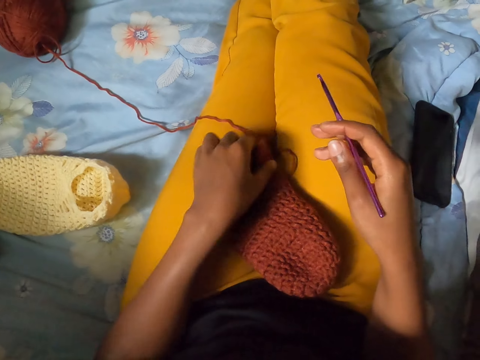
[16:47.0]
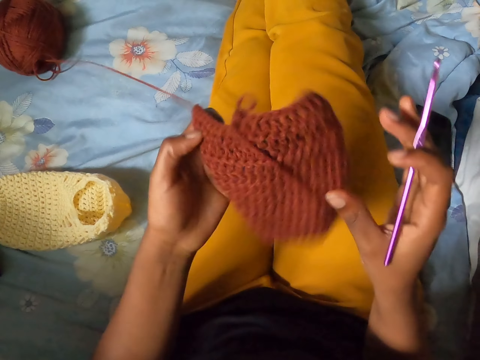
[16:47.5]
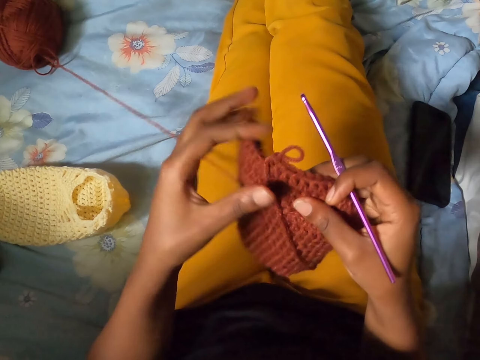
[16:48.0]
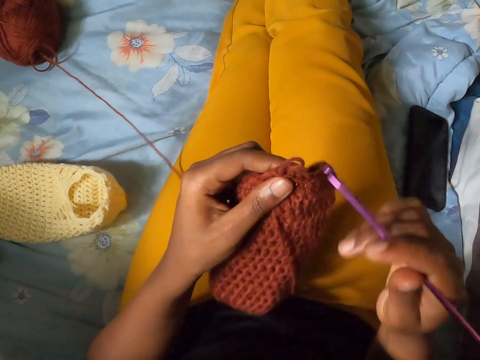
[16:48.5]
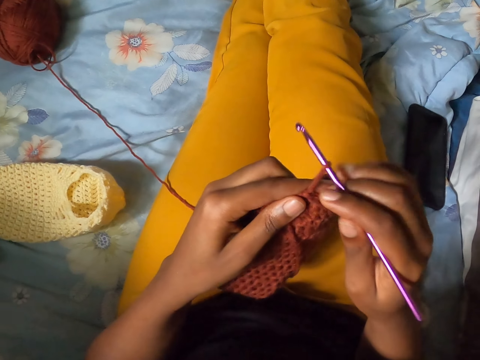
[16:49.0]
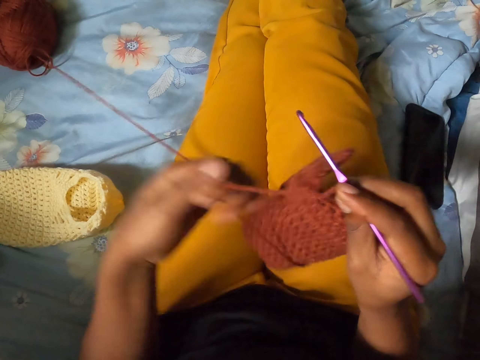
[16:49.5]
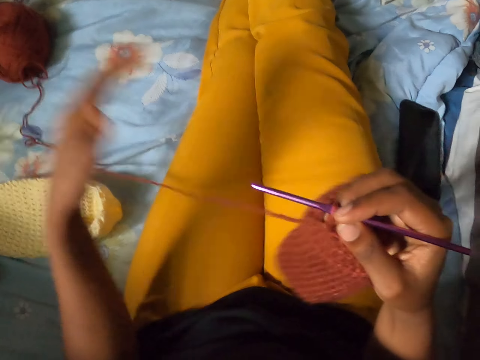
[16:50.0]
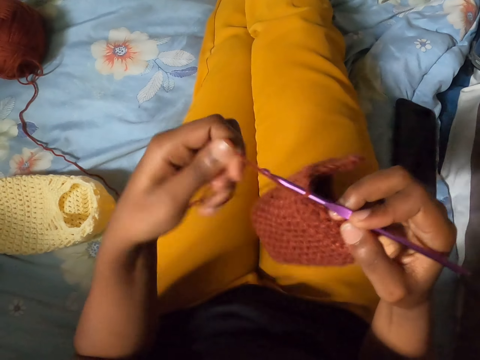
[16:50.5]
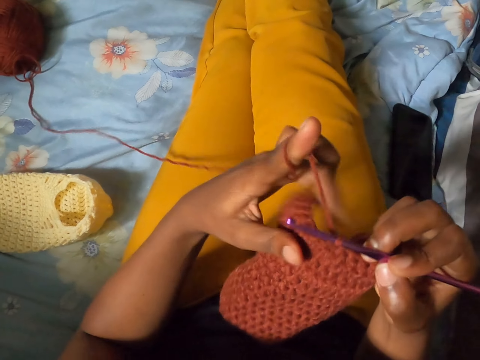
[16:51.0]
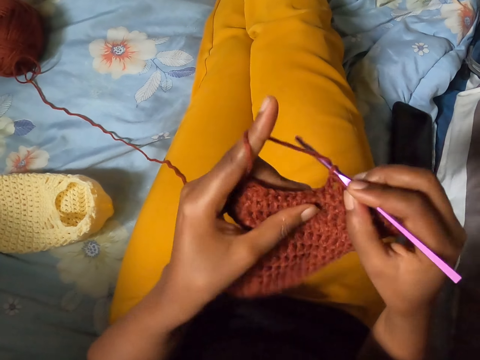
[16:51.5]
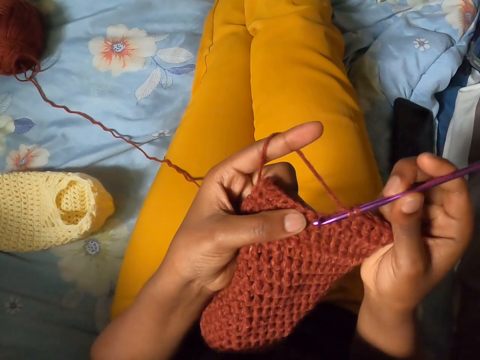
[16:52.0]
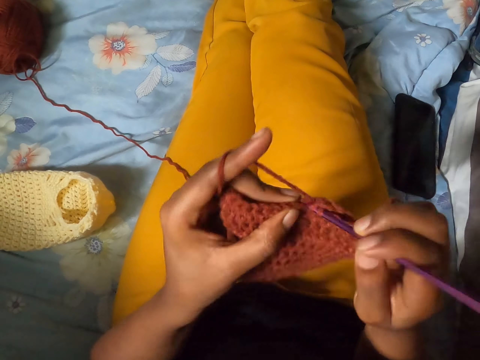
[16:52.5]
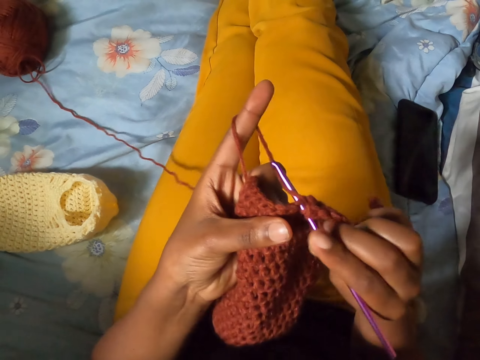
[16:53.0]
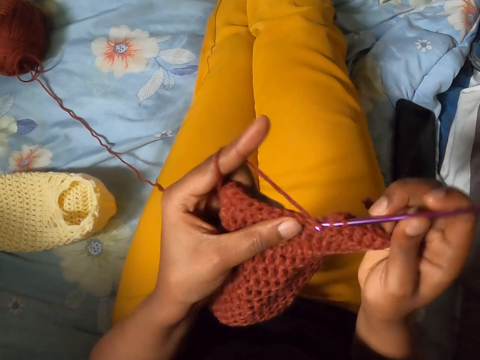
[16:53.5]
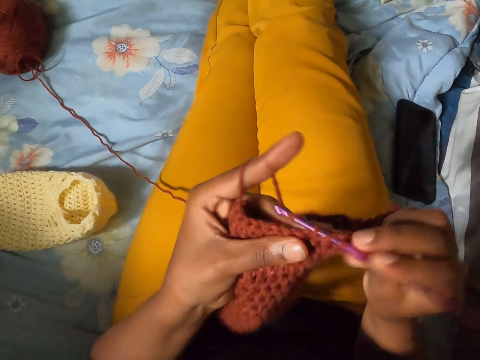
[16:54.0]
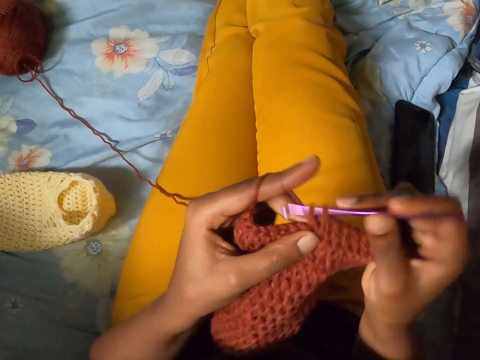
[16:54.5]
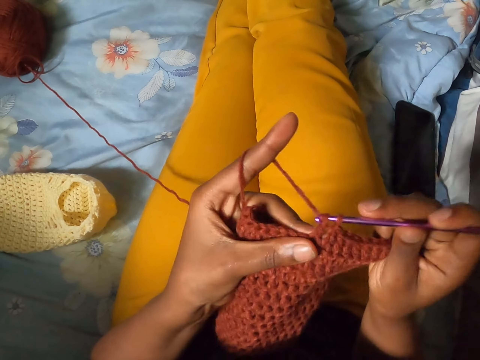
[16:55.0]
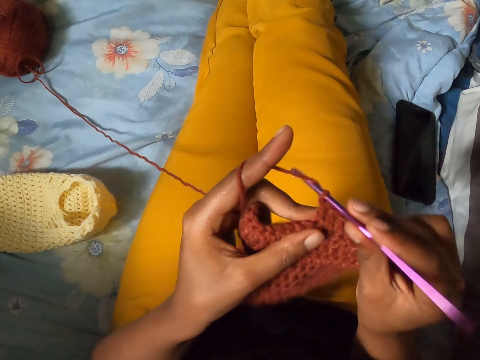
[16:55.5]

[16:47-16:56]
The camera wearer drops the milk-colored crocheted wool on the bed with her left hand. She picks up the brown crocheted wool with her left hand. She crochets the brown wool in her left hand with the crochet pin in her right hand. She kneads the other fabric.

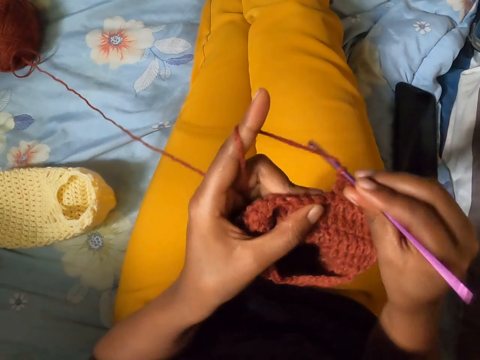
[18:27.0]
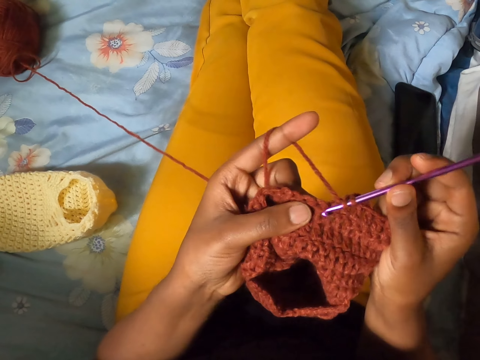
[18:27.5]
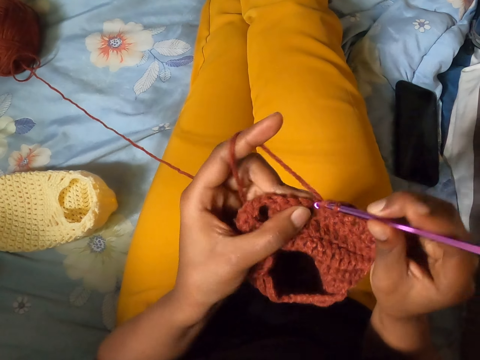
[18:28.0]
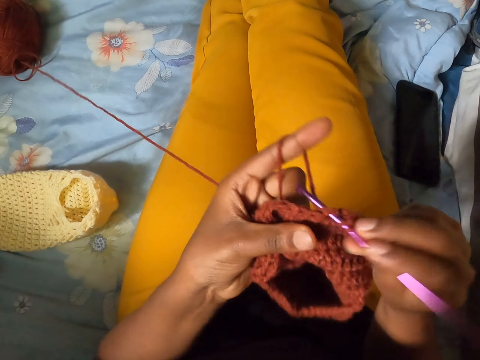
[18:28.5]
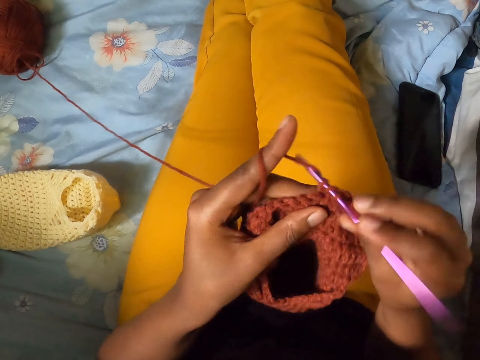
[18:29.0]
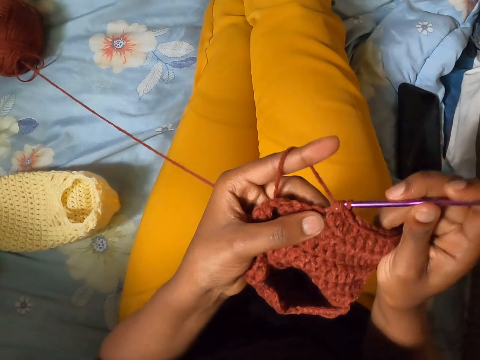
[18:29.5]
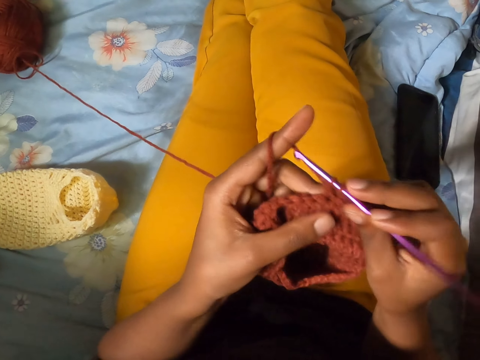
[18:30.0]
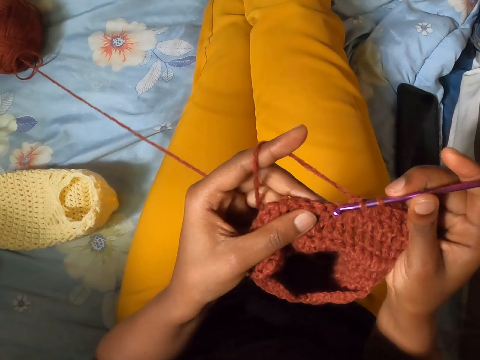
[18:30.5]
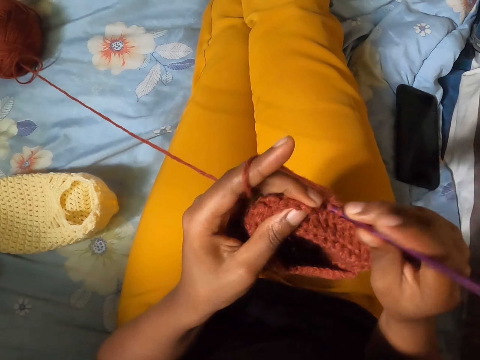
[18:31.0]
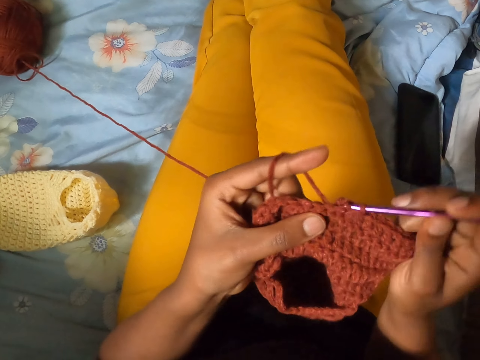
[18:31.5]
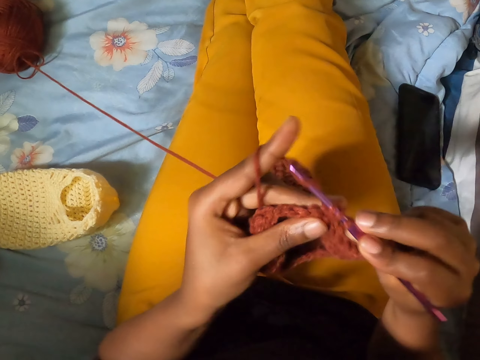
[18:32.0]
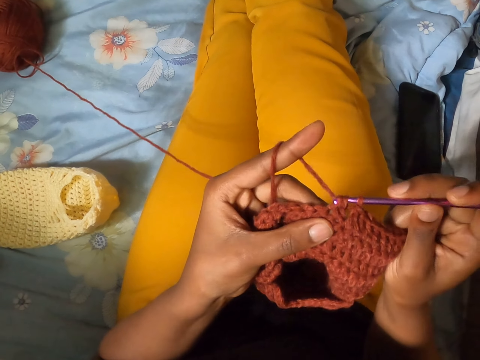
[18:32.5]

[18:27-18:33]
The camera wearer crochets the yarn with the crochet hook in her right hand.

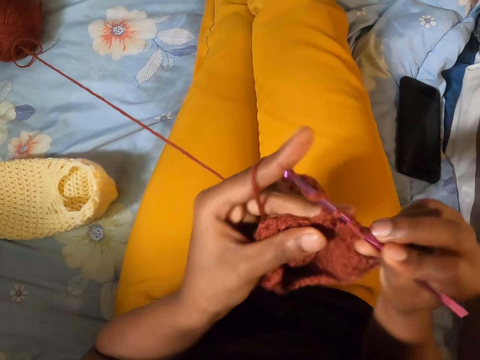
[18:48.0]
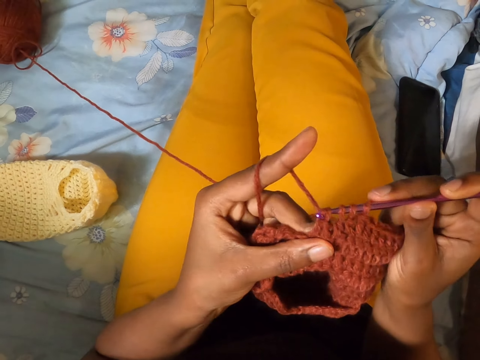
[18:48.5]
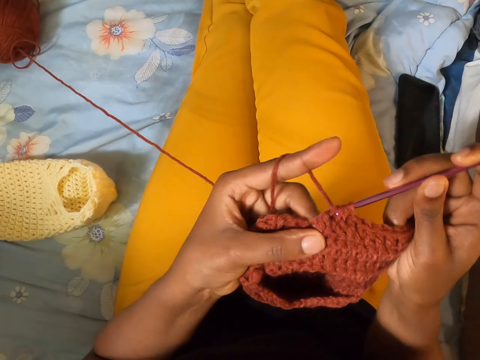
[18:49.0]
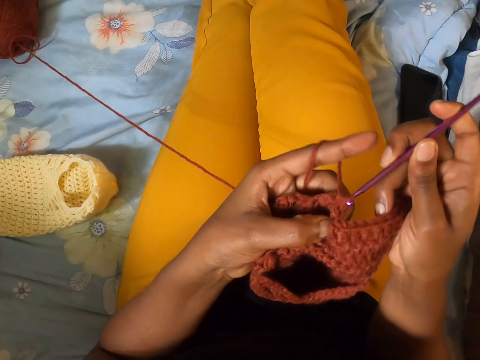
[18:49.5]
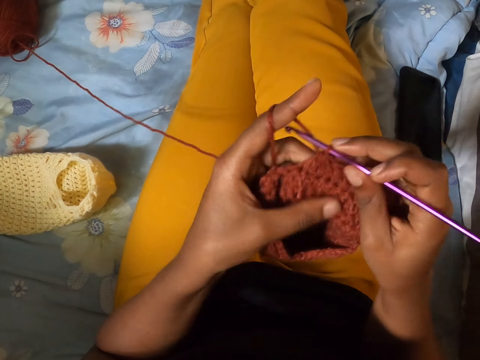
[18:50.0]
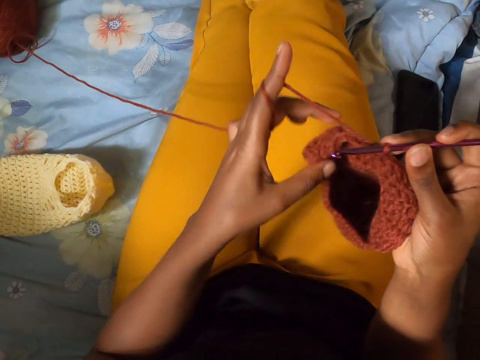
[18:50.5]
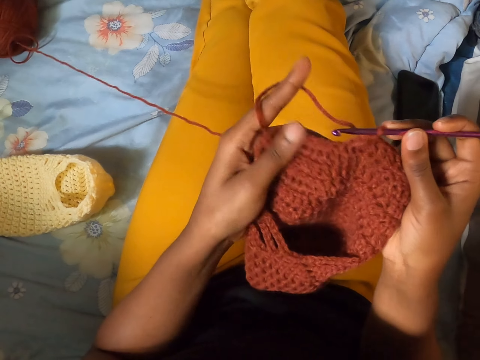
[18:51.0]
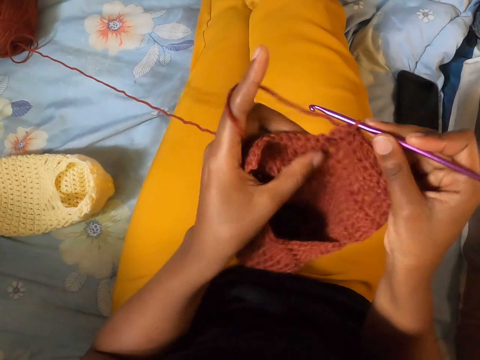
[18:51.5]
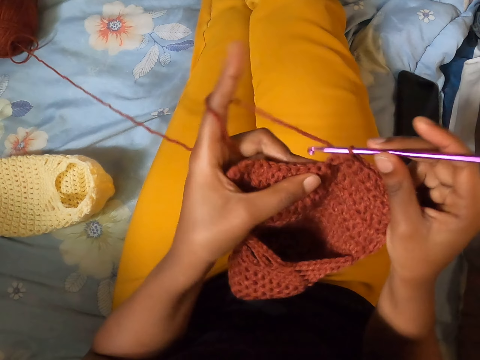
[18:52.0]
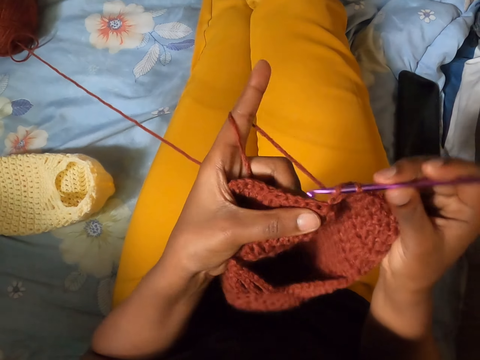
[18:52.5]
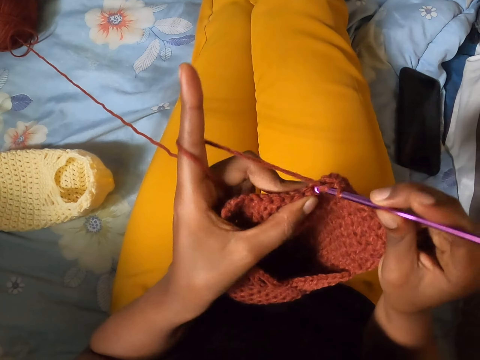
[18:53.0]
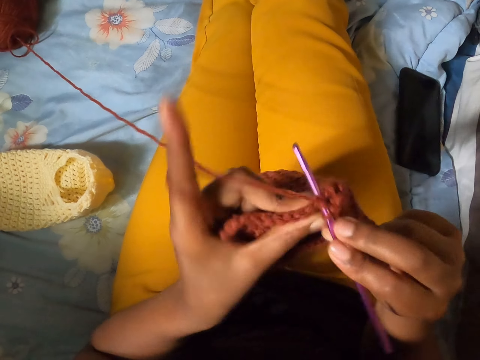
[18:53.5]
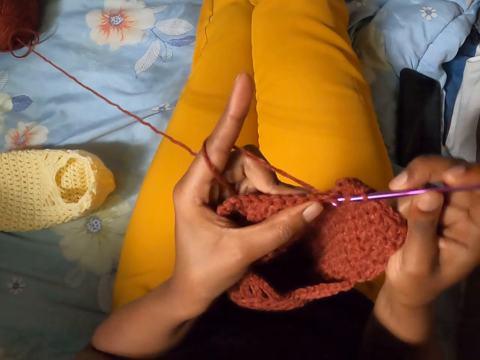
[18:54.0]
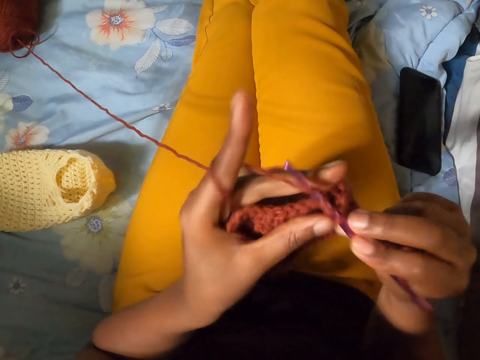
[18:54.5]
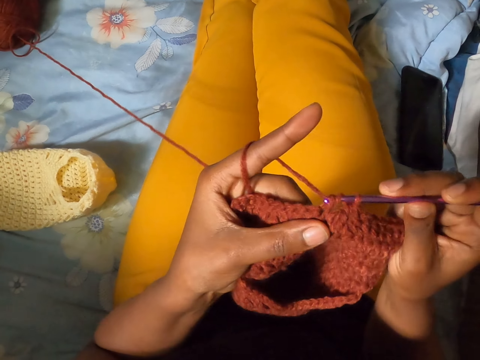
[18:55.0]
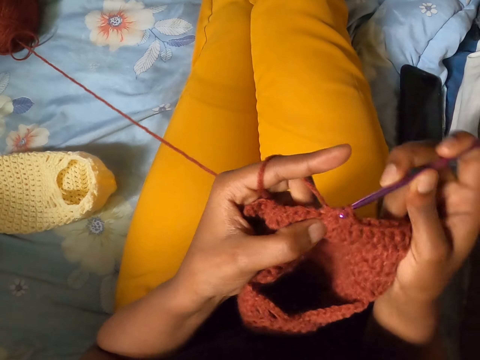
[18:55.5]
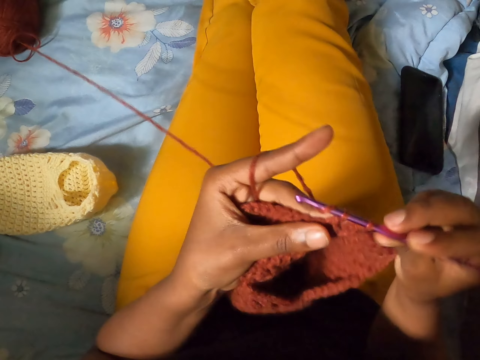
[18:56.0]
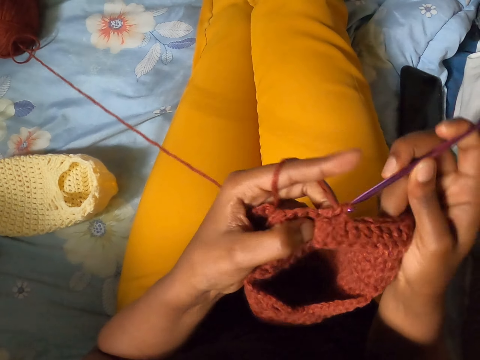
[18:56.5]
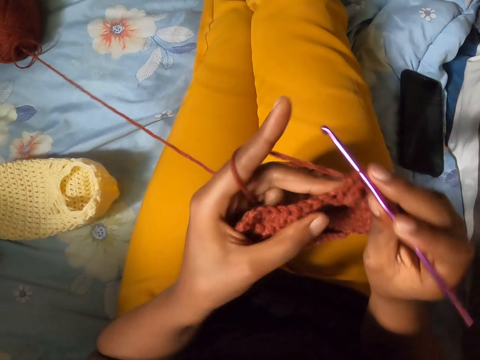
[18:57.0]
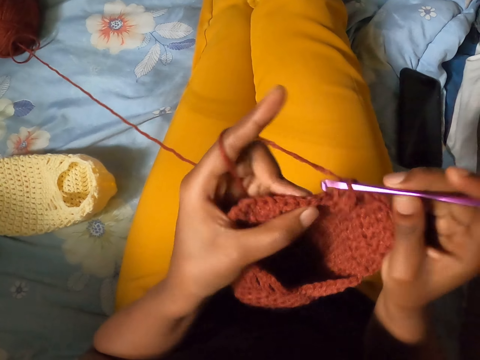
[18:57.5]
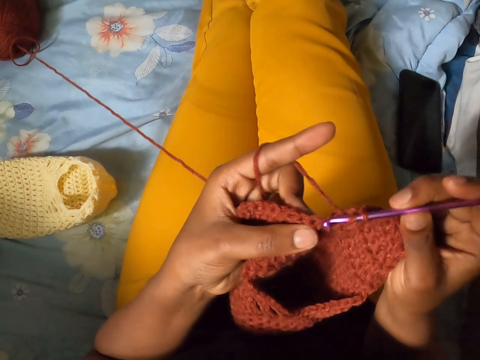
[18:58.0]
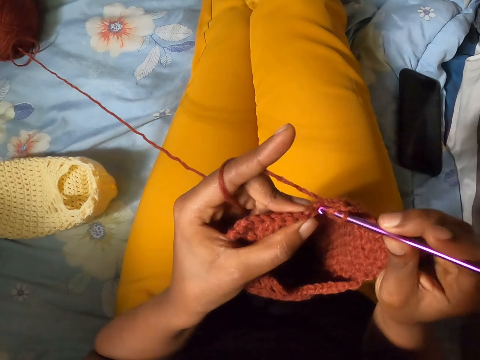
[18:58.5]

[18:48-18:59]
The camera wearer aligns the fabric. She holds the crochet with her right hand. She holds the crochet with both hands. She crochets the yarn with the crochet hook in her right hand.
